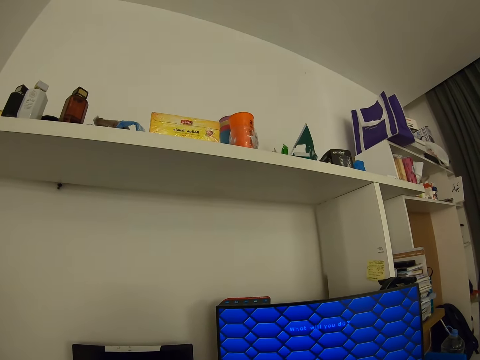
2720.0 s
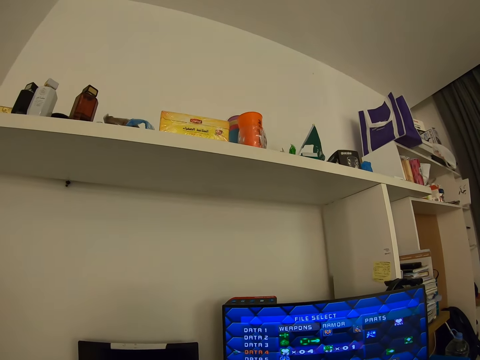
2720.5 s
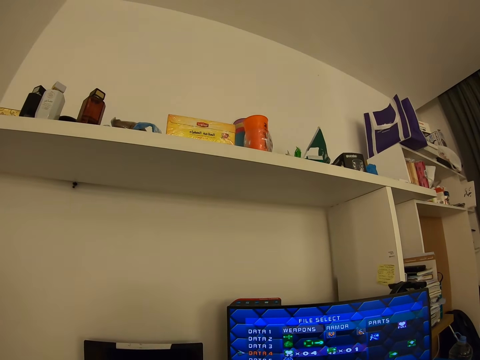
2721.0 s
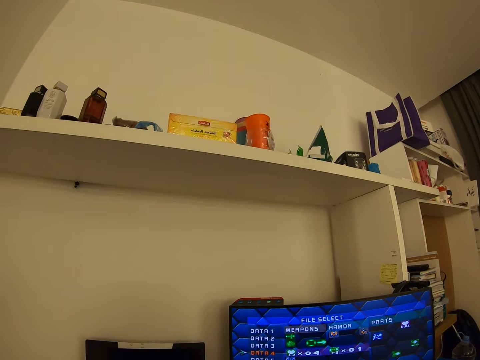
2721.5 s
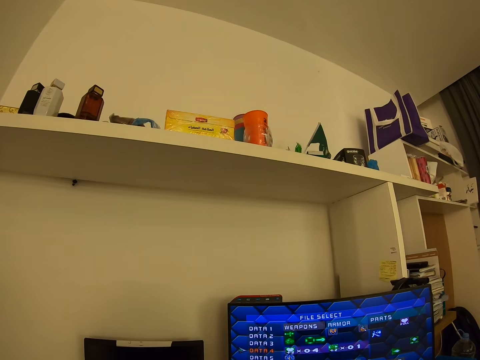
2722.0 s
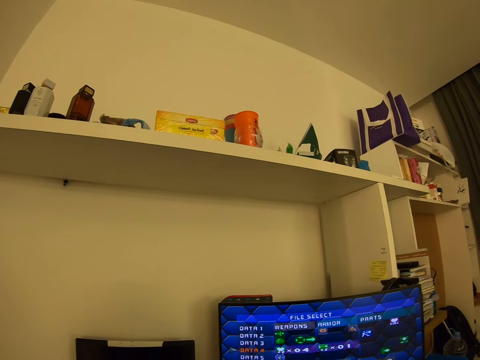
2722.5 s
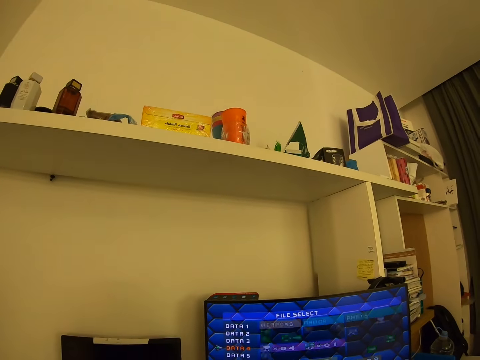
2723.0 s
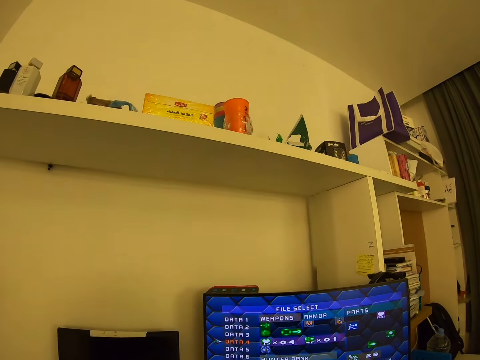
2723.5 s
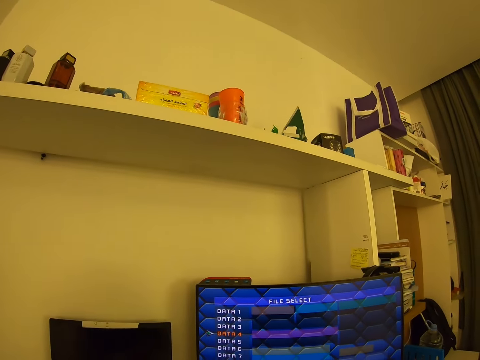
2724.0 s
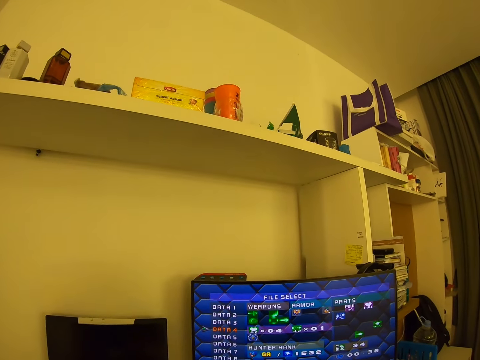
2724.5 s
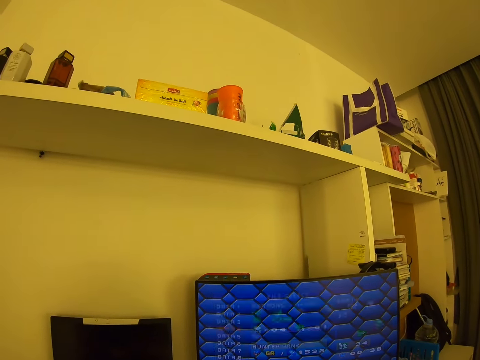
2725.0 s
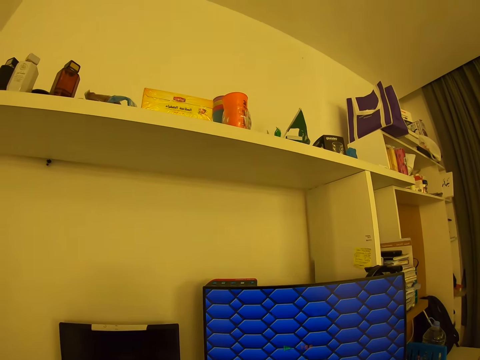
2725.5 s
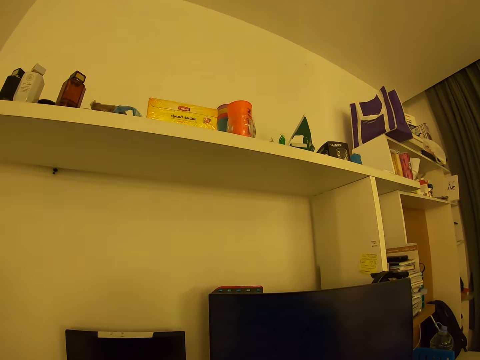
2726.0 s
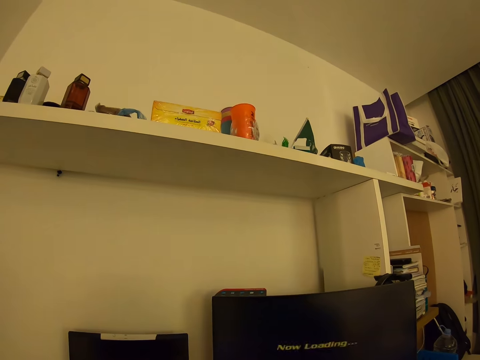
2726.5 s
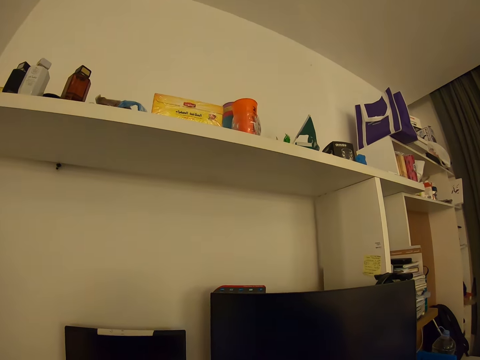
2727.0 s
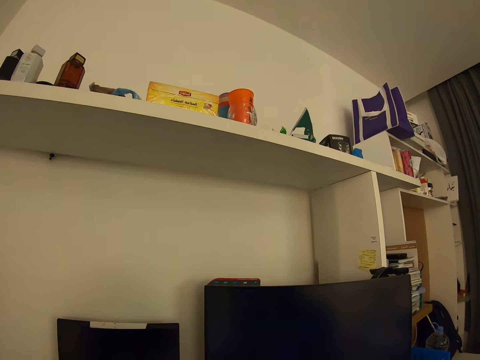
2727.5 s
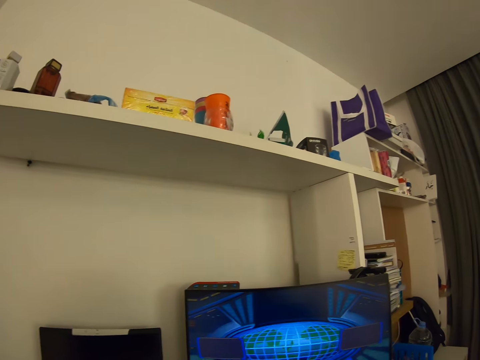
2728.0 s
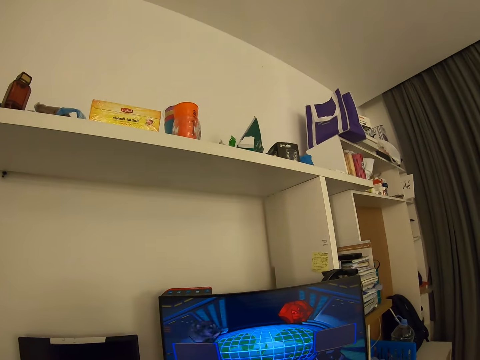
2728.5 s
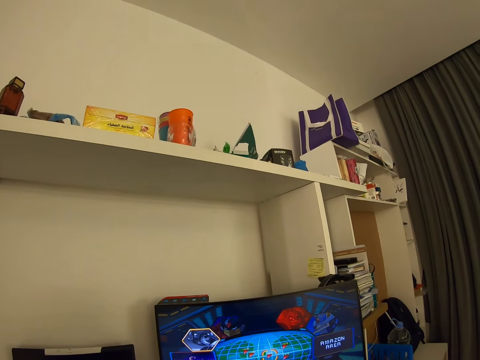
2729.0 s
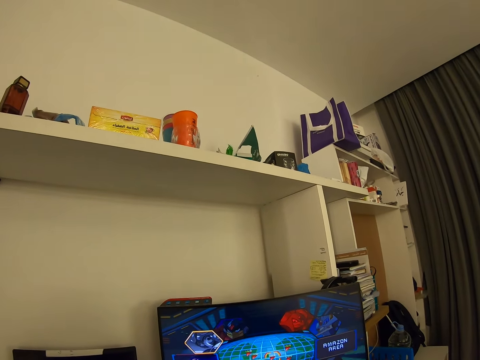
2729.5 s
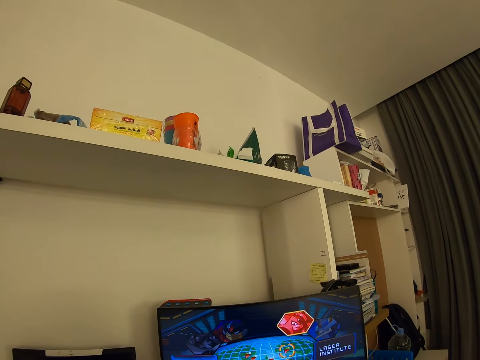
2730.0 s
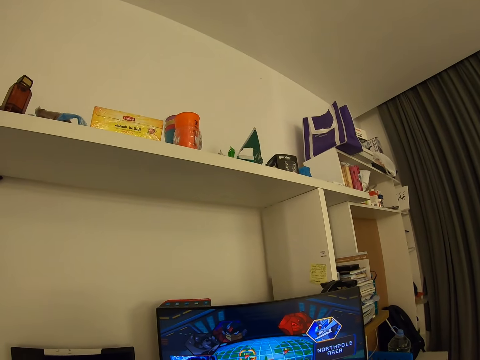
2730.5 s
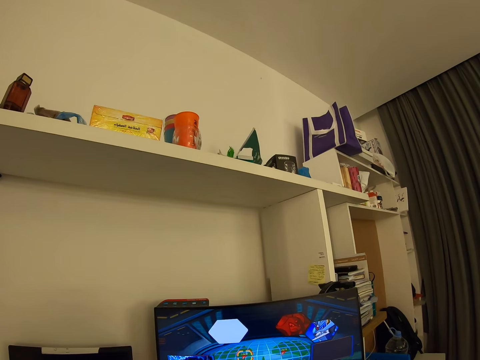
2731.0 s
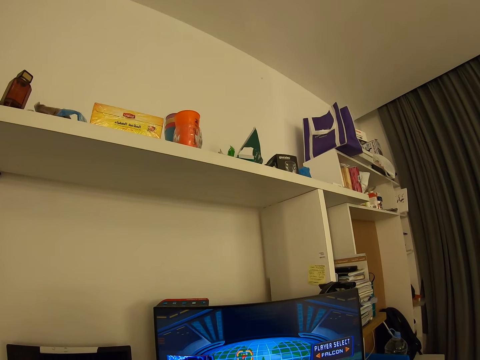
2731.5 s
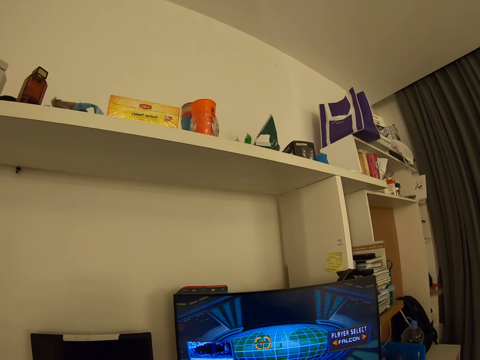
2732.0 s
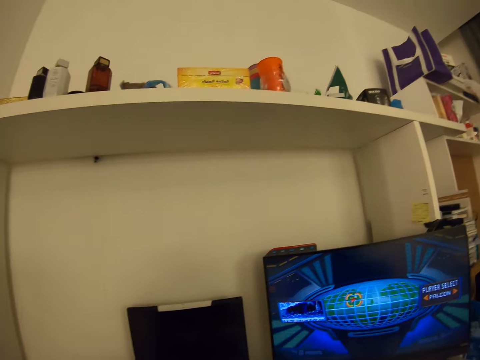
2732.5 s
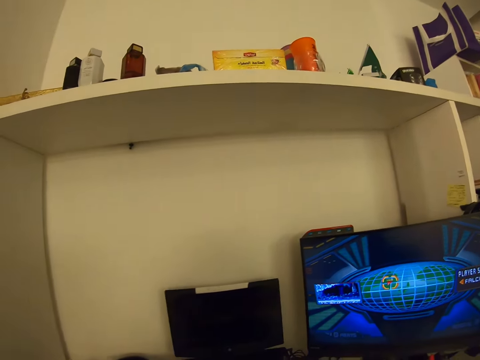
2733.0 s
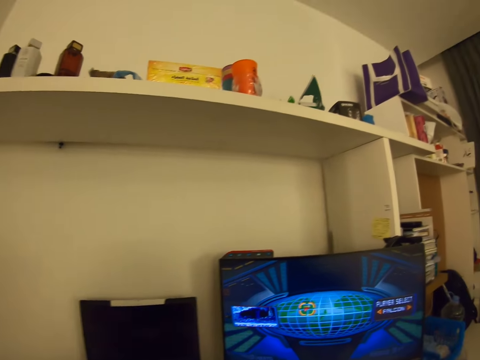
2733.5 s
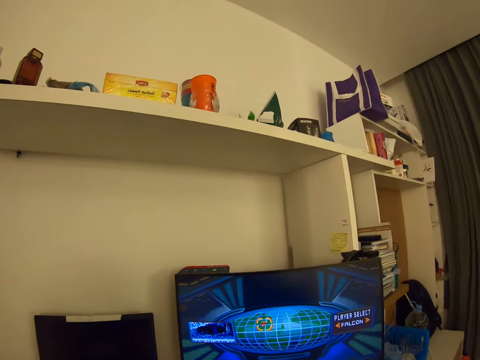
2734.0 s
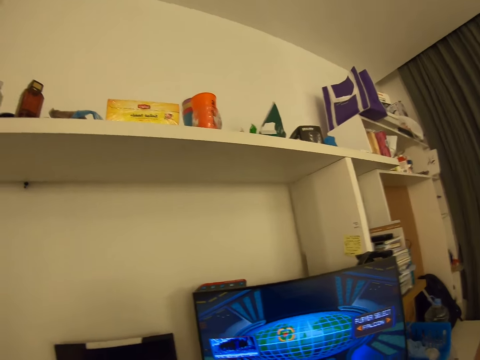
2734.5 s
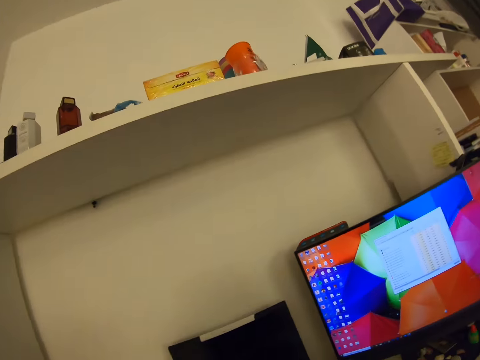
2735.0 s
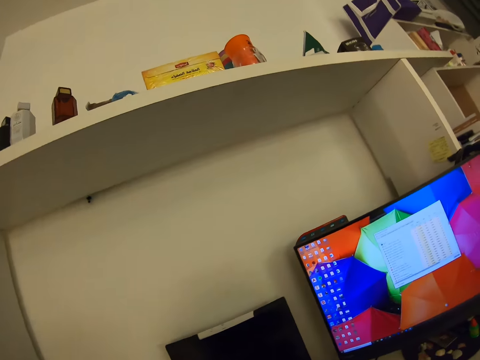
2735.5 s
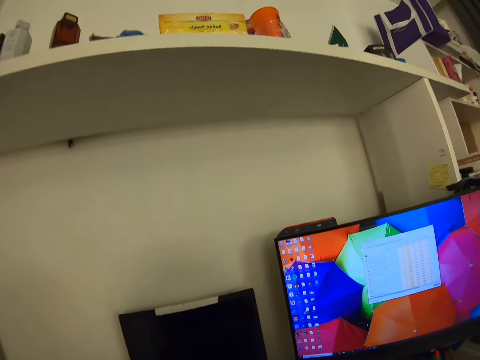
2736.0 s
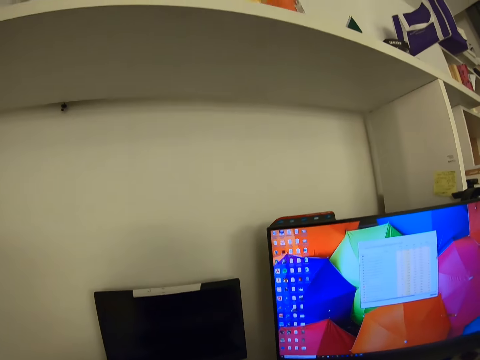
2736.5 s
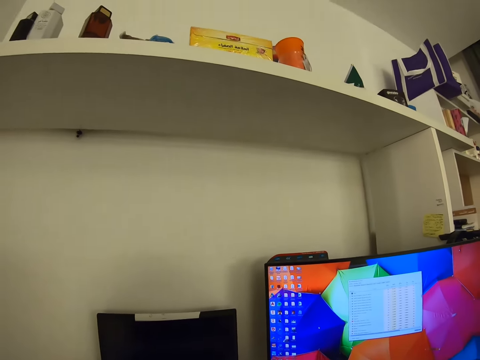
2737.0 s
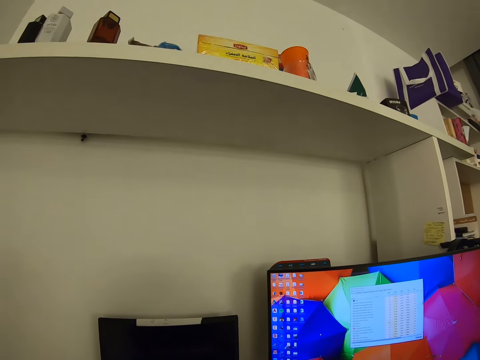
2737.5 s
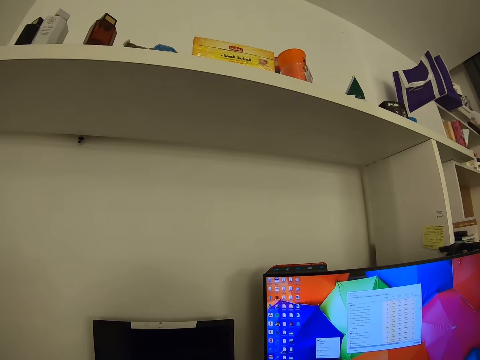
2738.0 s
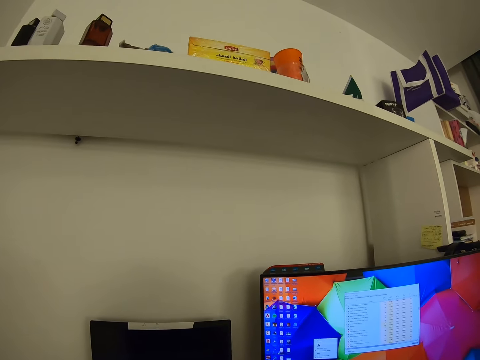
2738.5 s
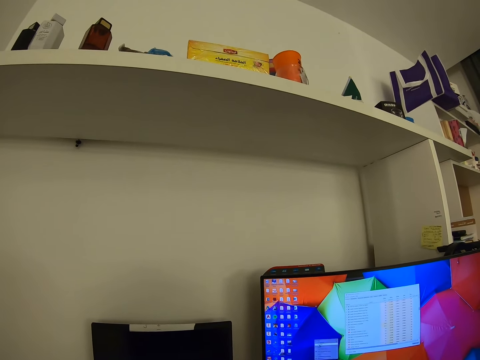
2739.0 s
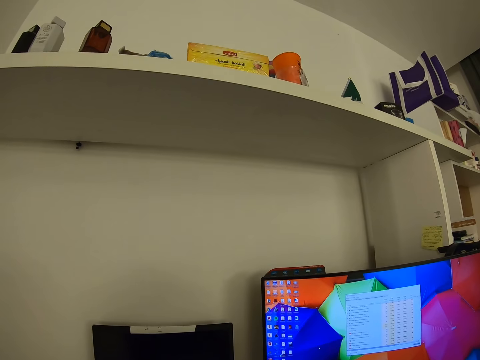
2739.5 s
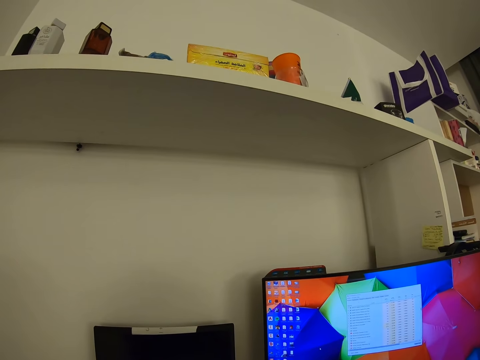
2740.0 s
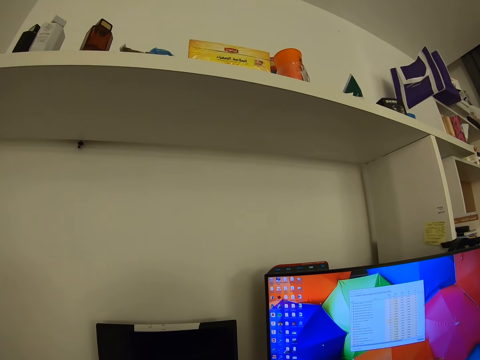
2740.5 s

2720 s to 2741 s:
The camera wearer looks around. They operate the computer.

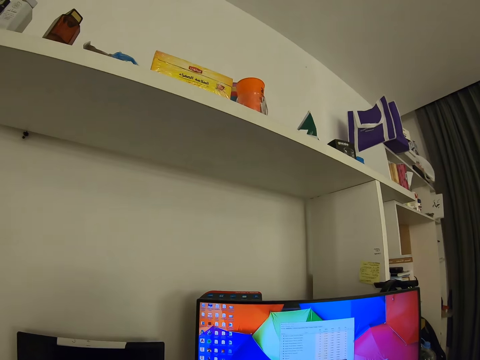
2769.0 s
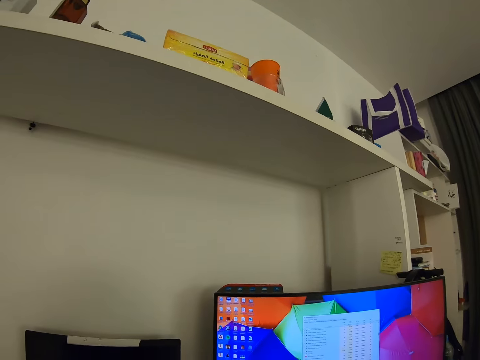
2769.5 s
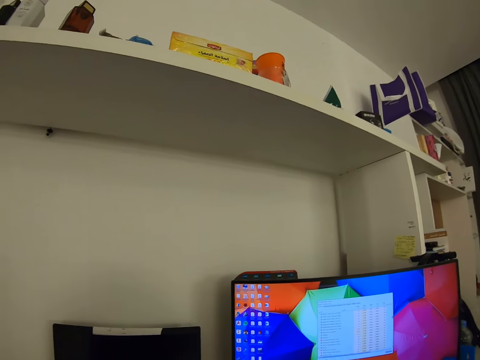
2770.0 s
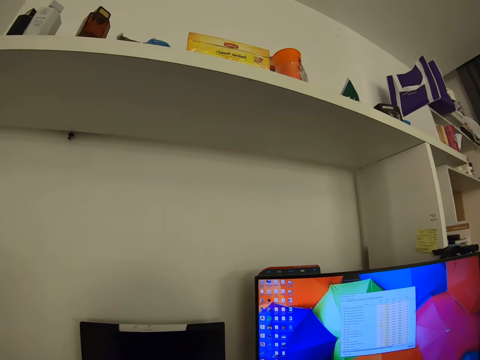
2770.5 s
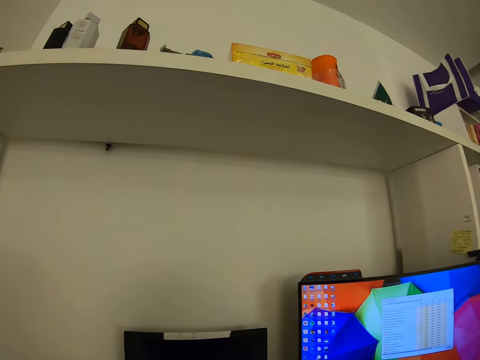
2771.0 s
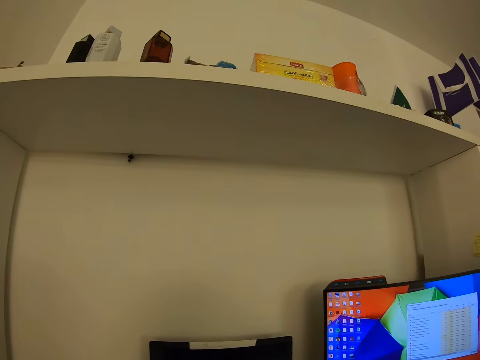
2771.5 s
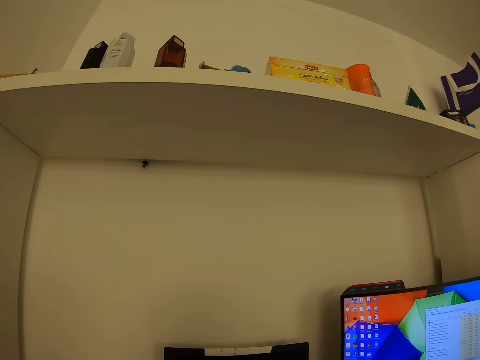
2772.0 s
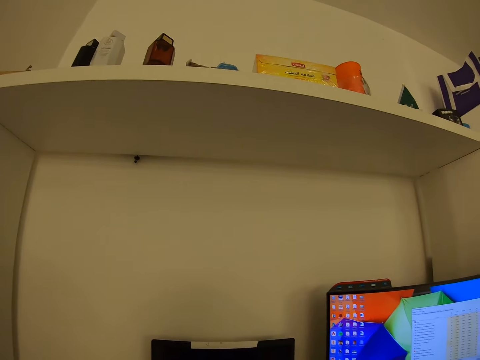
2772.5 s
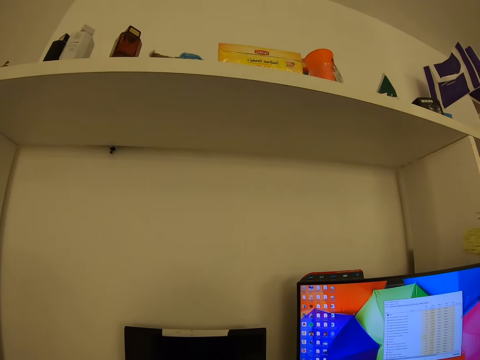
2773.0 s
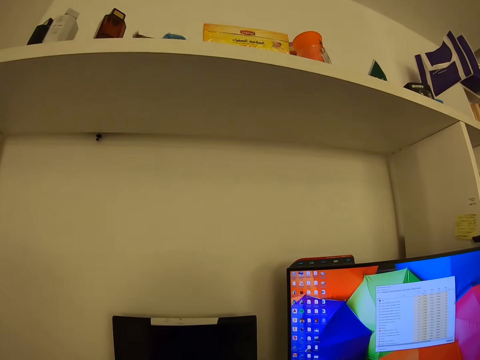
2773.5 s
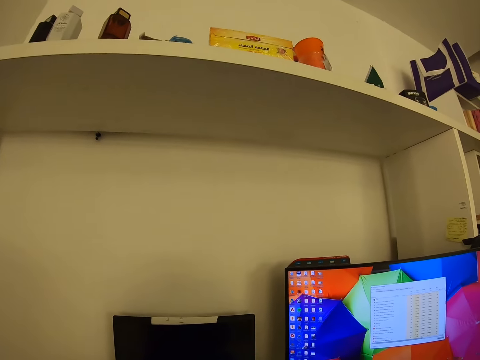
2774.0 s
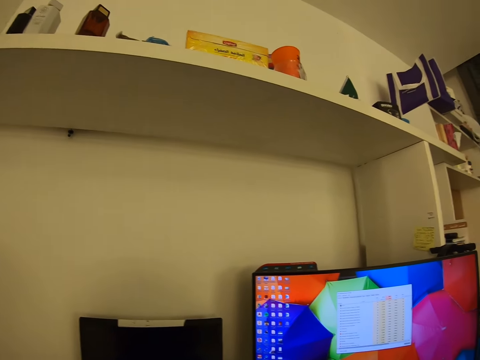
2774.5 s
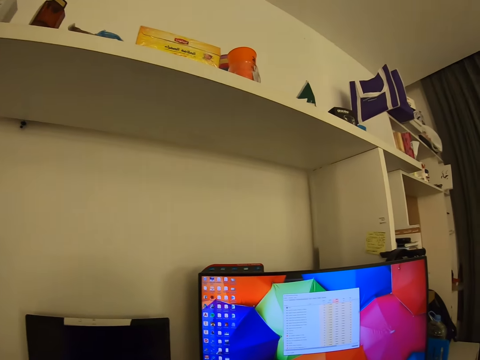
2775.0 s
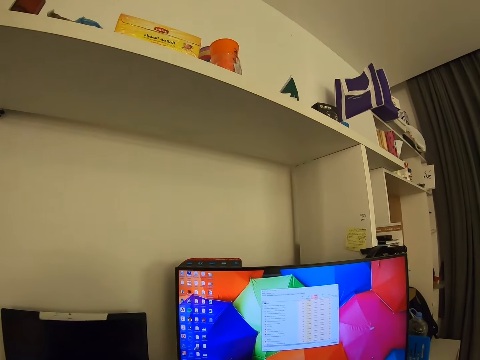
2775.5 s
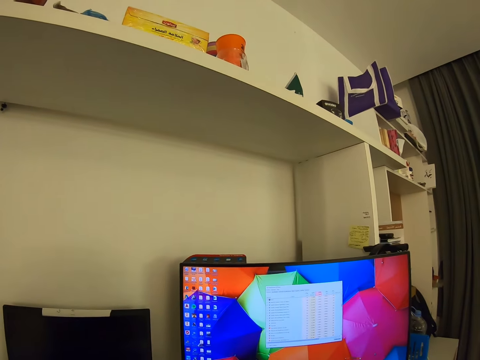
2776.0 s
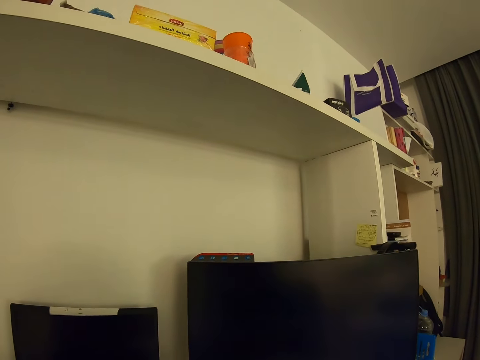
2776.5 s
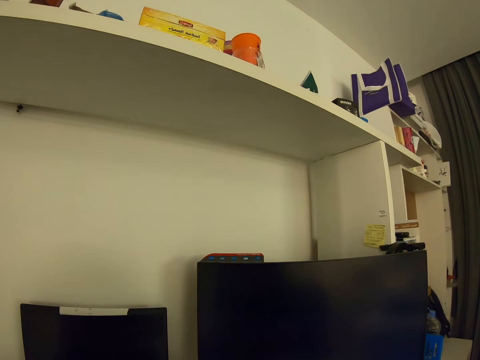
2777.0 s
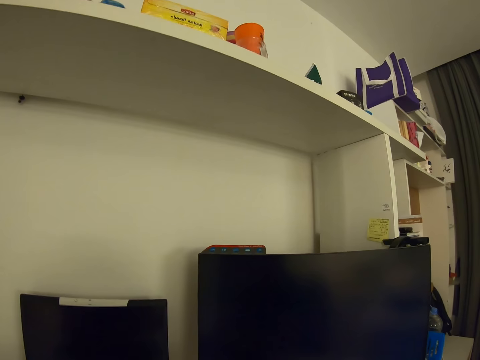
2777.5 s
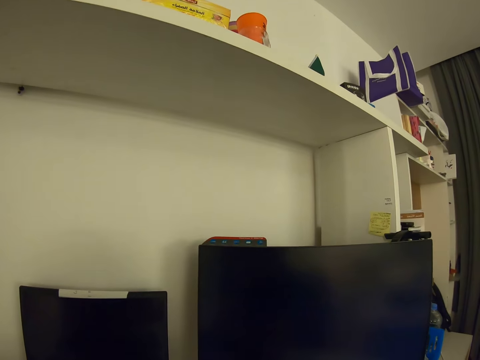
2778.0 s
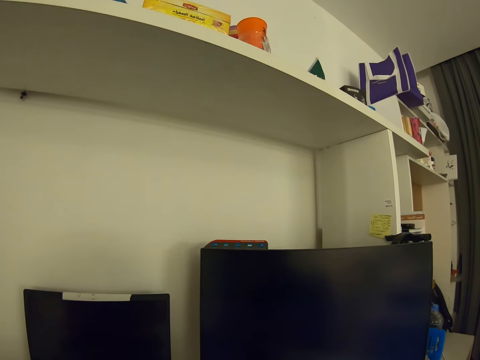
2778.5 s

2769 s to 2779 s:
The camera wearer looks around.
